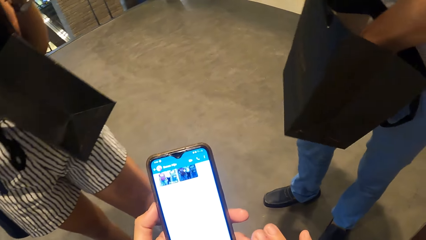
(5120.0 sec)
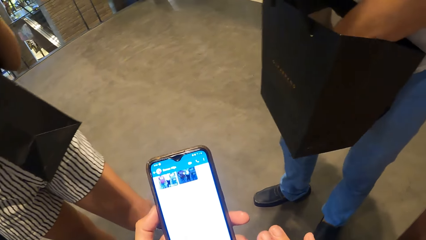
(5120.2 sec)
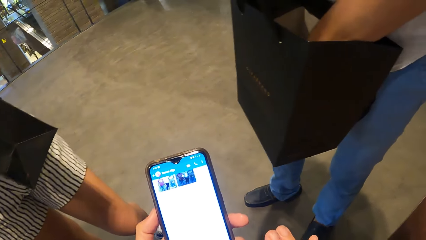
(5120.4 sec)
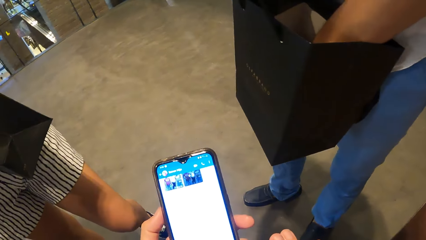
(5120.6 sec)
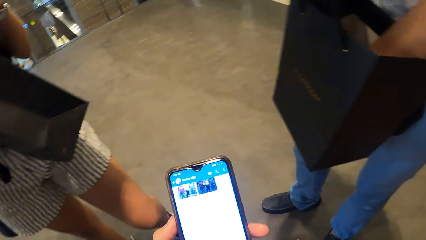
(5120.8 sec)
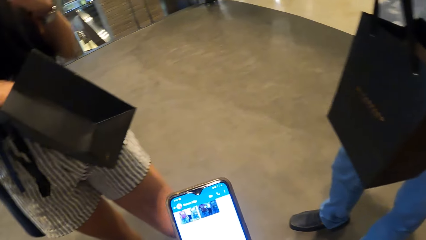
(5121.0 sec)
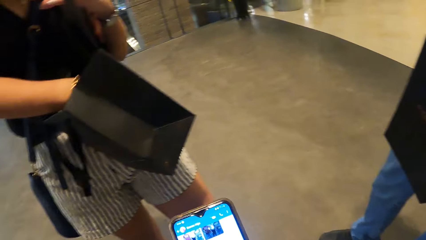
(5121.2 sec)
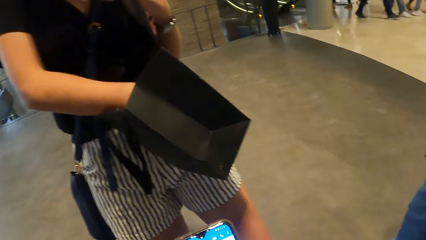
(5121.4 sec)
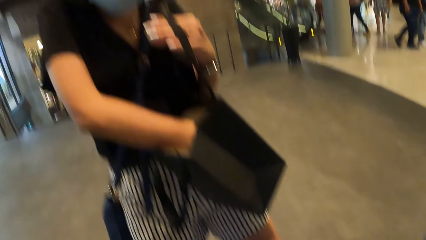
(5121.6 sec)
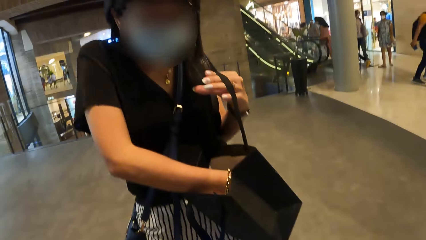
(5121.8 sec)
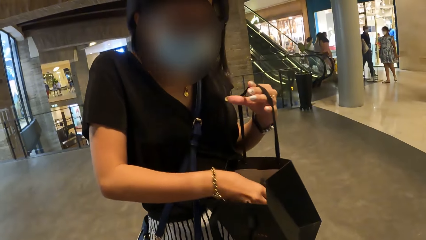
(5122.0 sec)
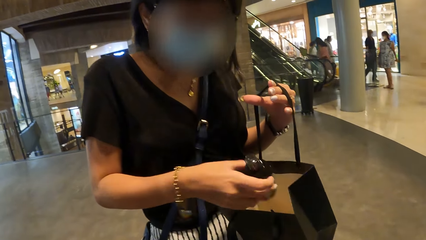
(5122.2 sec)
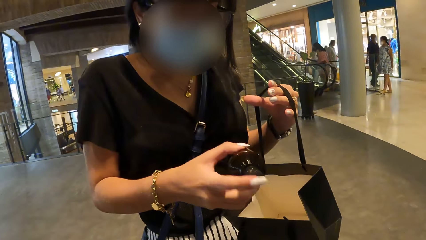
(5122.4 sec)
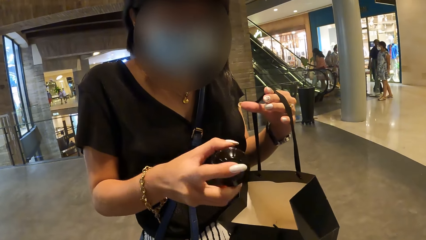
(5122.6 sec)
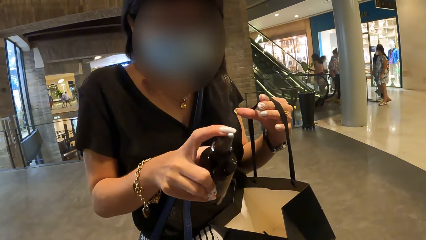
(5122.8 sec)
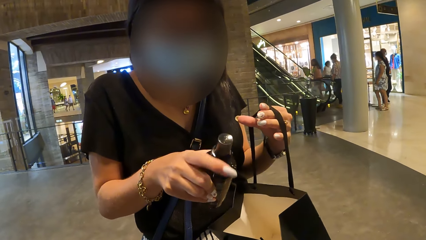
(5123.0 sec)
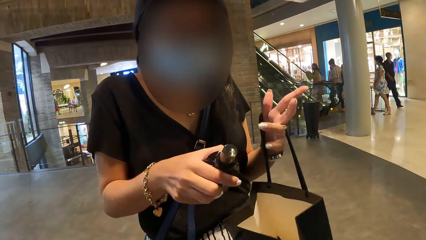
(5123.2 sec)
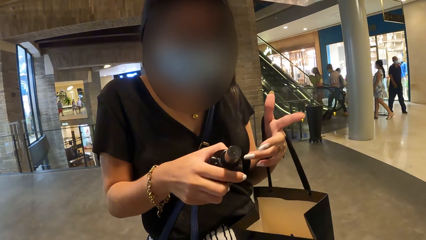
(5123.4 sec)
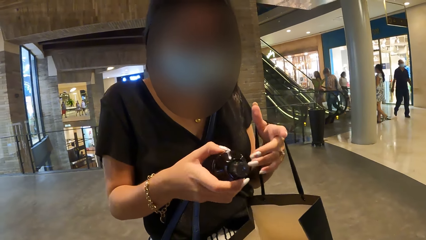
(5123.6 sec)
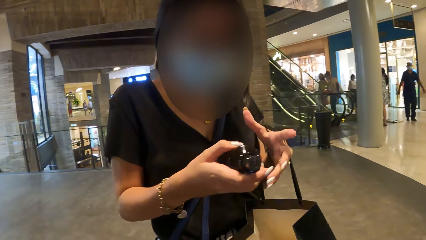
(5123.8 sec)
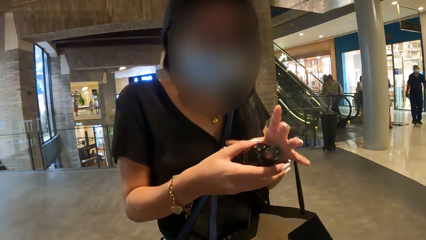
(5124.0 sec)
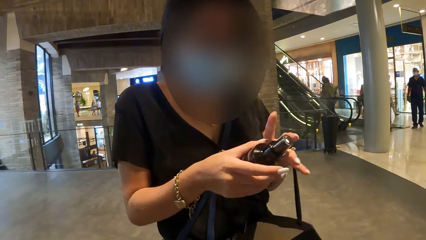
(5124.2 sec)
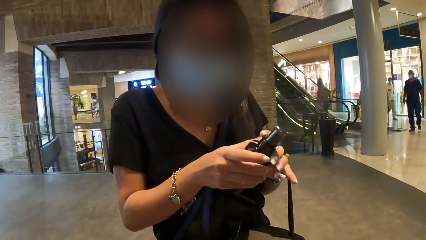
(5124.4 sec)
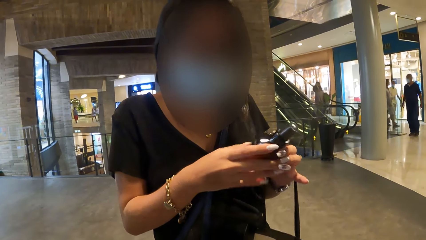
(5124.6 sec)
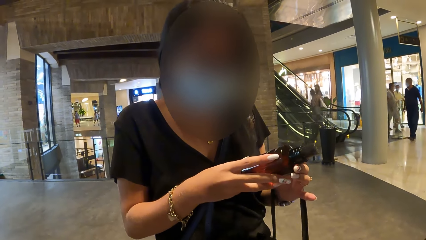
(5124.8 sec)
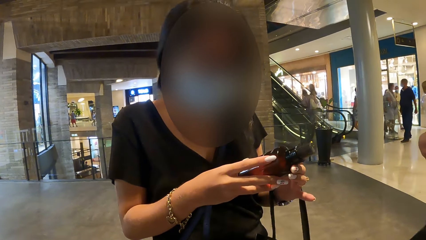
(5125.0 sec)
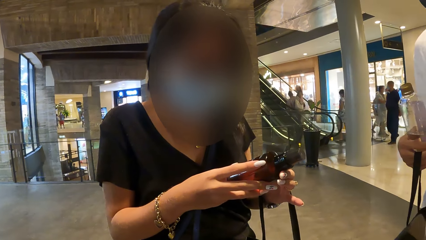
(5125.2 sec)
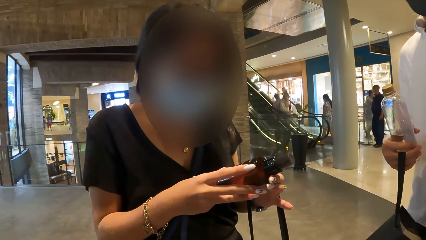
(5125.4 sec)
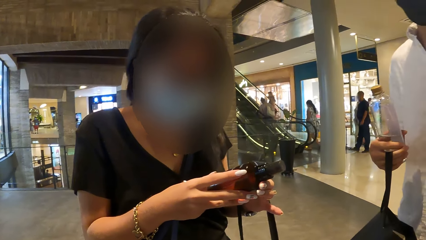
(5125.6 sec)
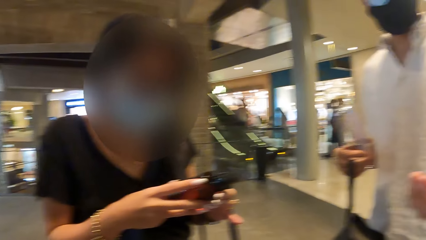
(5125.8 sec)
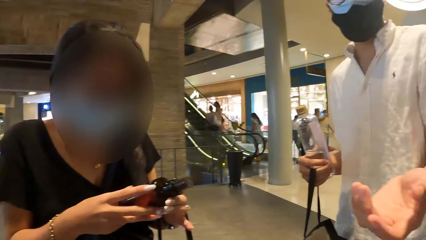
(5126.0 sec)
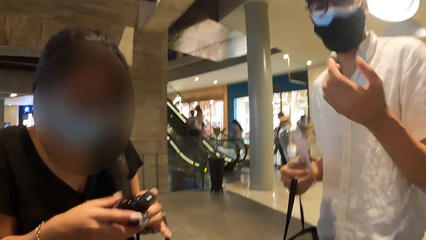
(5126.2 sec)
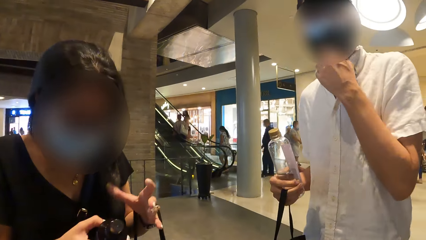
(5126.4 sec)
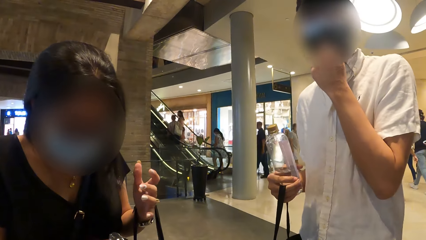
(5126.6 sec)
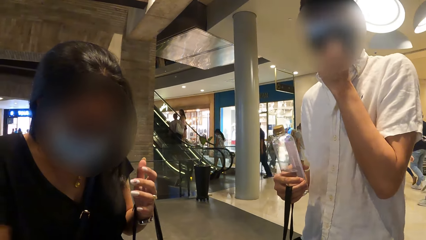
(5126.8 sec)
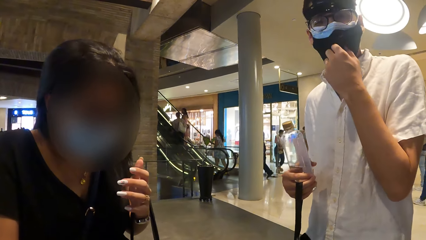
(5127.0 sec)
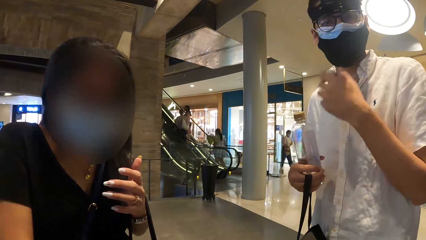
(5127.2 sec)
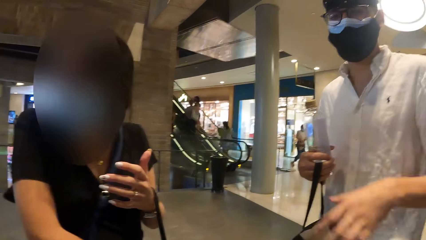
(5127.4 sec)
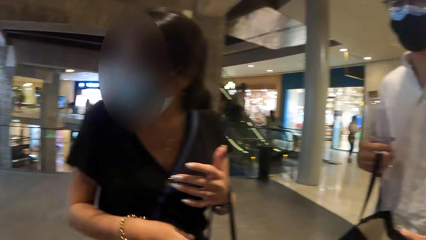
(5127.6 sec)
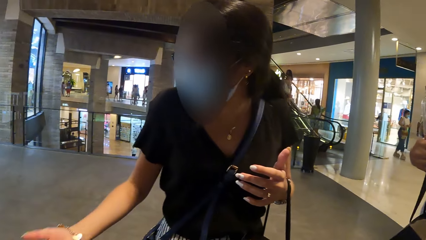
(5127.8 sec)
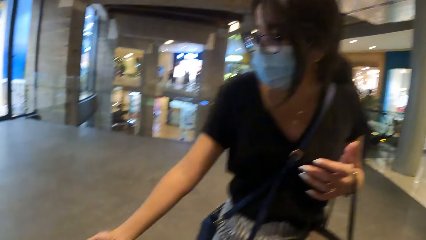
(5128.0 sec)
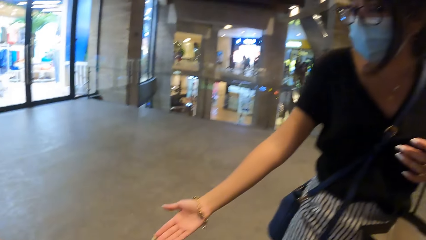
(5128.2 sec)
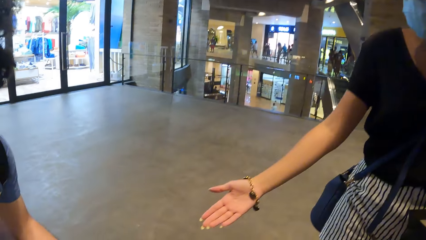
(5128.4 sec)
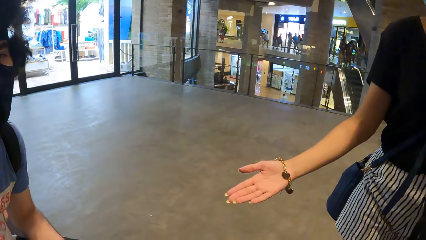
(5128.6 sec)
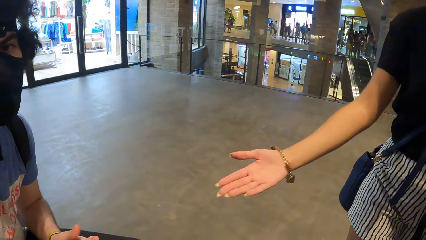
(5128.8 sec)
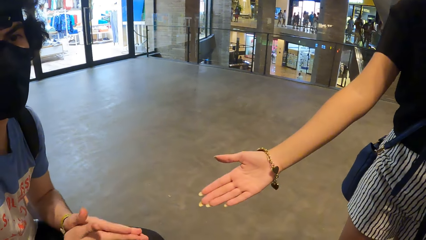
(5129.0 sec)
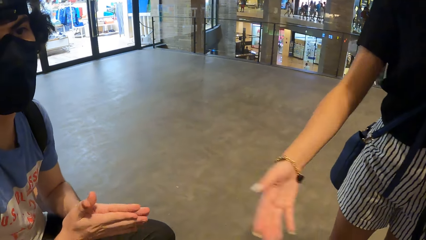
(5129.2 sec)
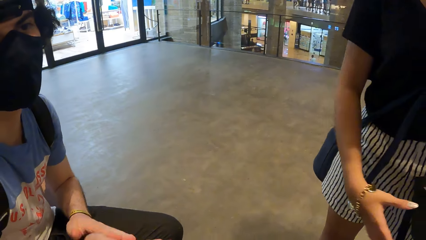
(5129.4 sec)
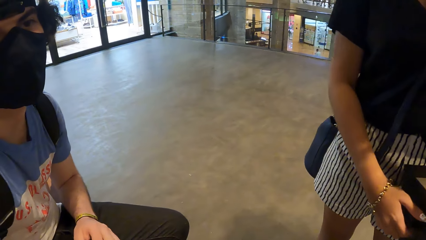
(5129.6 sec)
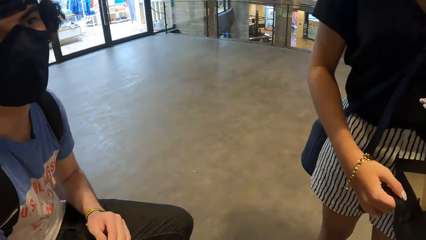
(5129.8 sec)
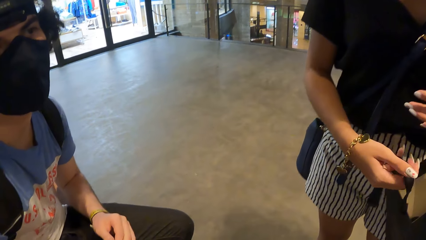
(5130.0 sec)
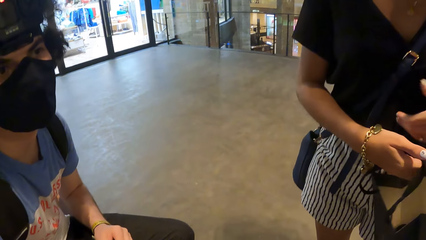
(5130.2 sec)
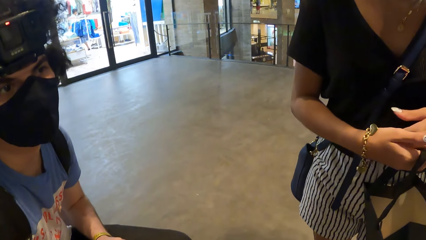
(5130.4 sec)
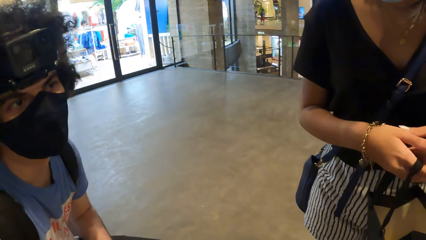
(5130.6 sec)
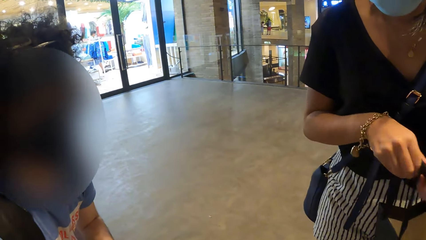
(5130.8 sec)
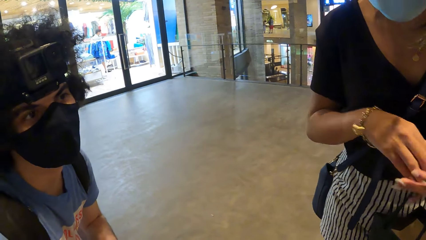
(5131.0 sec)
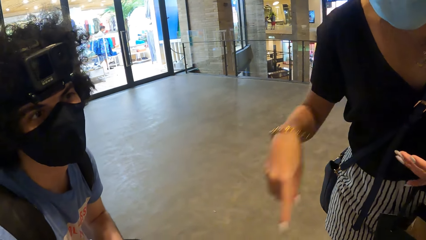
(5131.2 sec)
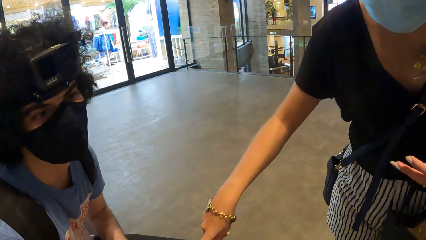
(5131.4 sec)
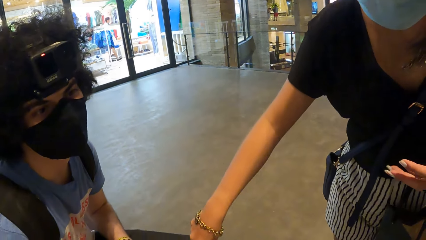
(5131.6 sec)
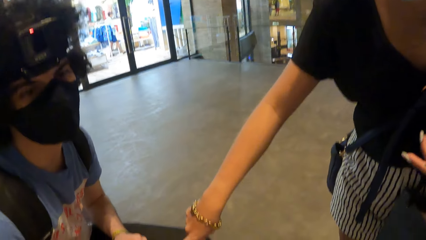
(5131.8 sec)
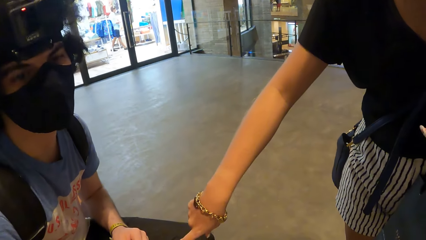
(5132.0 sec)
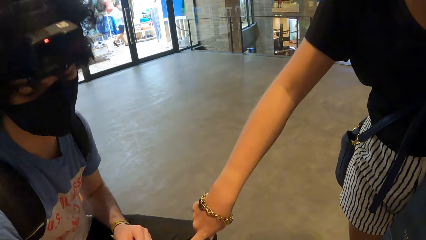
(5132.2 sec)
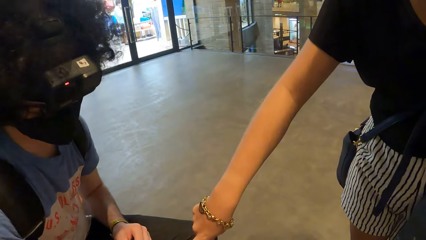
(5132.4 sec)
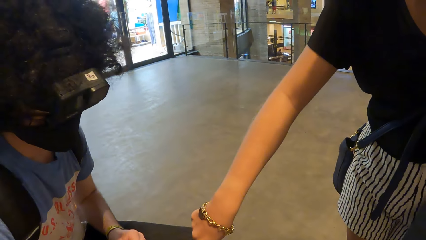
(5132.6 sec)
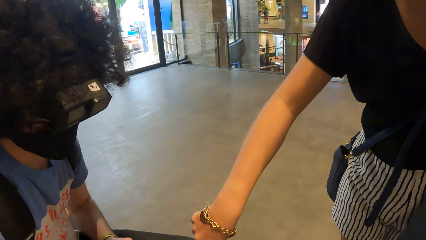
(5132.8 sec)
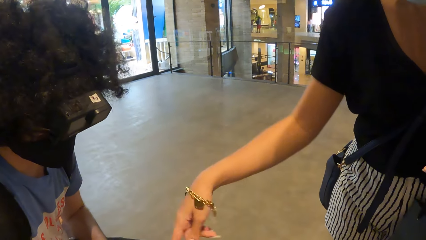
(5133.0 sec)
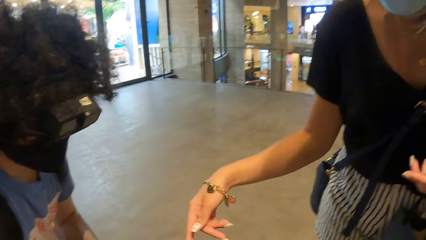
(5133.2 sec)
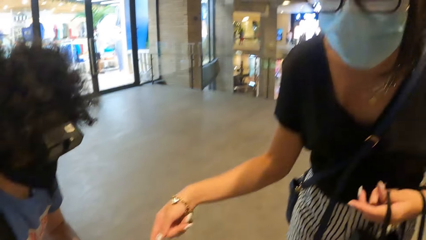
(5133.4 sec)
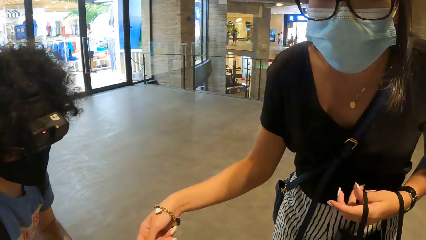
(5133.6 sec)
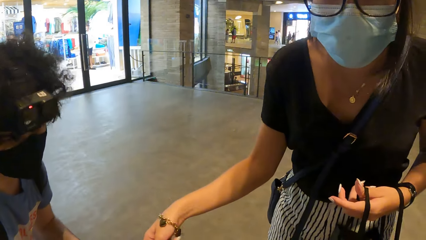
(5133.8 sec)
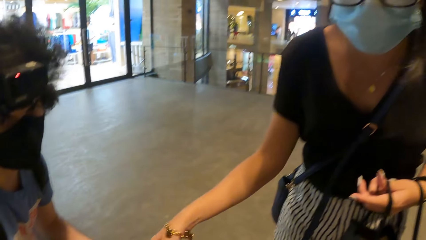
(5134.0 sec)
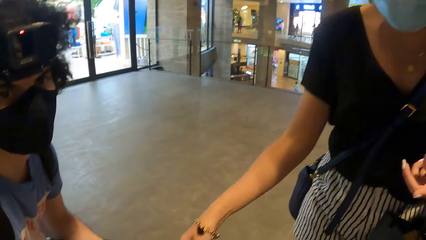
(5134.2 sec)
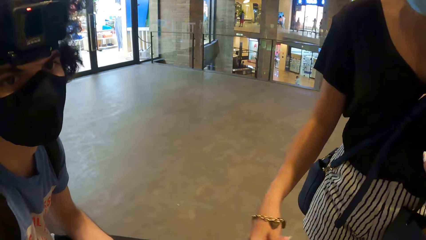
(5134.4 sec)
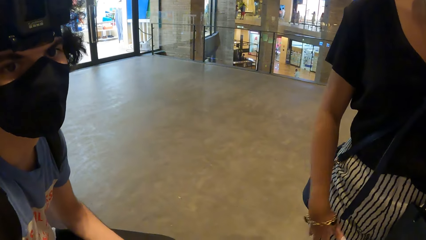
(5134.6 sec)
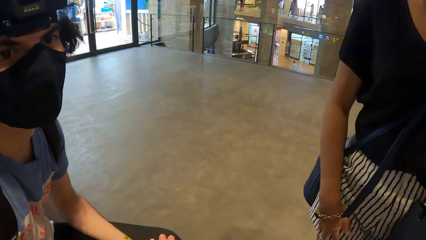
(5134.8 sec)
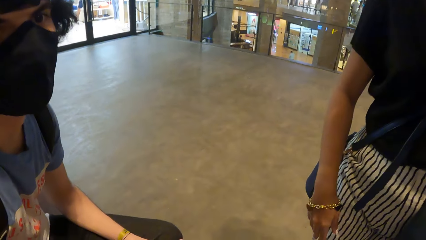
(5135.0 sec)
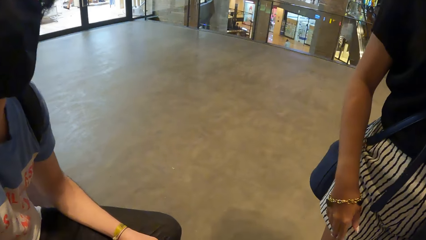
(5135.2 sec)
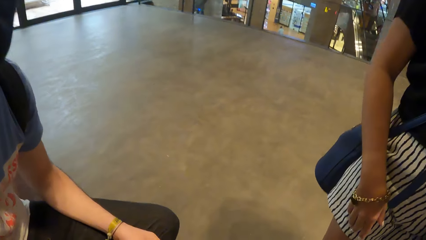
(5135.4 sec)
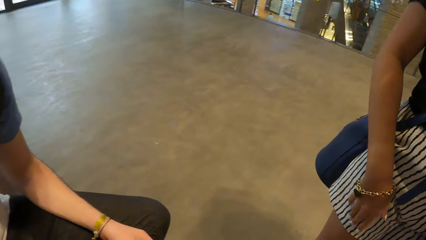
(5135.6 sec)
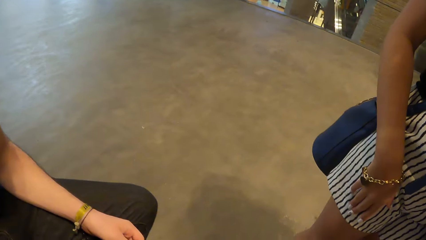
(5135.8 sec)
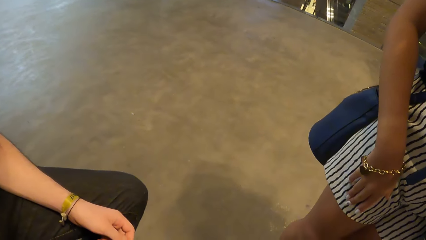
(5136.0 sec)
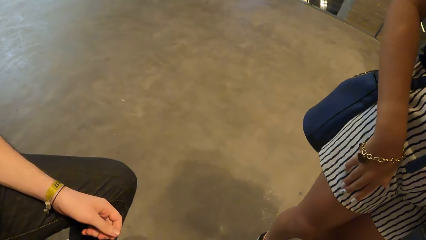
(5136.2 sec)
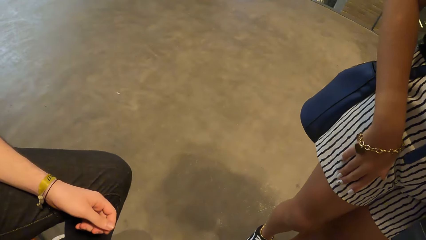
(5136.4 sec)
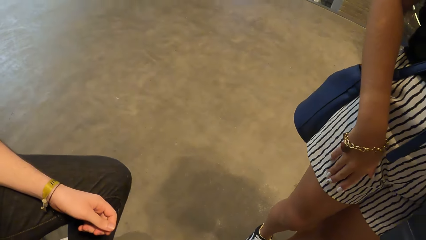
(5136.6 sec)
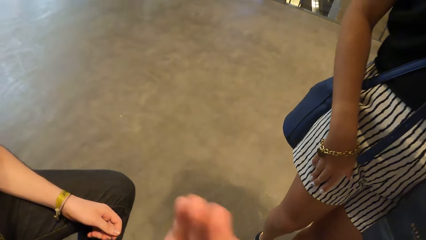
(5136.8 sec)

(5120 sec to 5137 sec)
The camera wearer looks at a woman. The woman removes the bottle or perfume from the bag. The camera wearer interacts with the woman. They look at a man. The man interacts with the camera wearer. He holds the bottle in the hand and adjusts the face mask. The woman returns the perfume. She interacts with another man. The camera wearer looks around. The other man interacts with the woman. The woman converses with the camera wearer. The camera wearer looks around.
